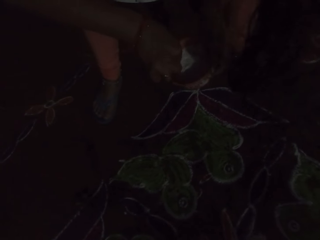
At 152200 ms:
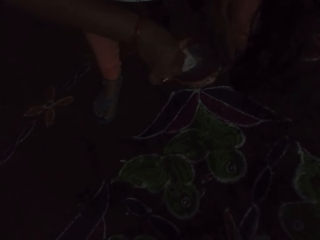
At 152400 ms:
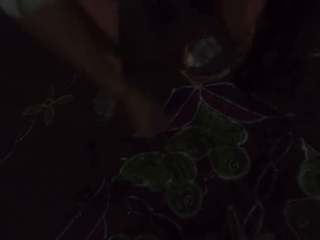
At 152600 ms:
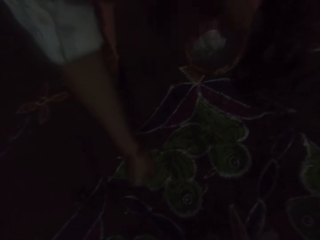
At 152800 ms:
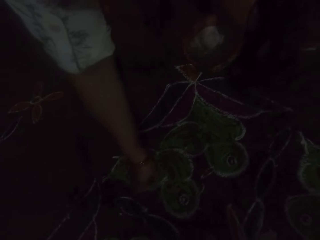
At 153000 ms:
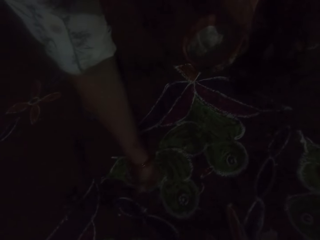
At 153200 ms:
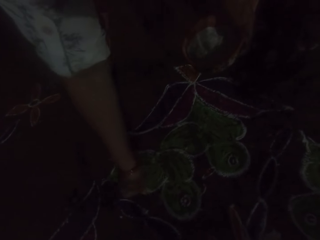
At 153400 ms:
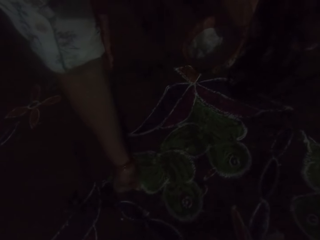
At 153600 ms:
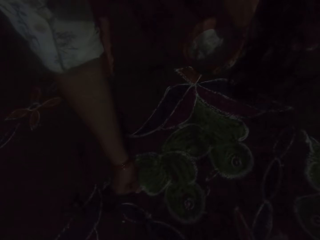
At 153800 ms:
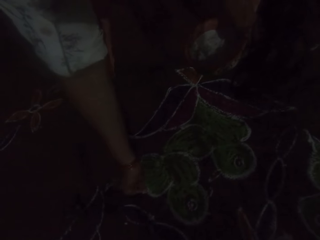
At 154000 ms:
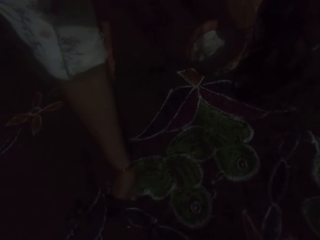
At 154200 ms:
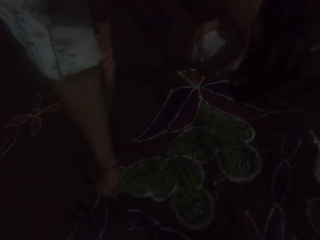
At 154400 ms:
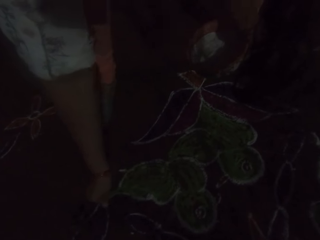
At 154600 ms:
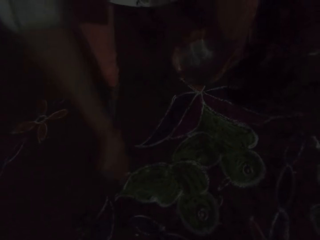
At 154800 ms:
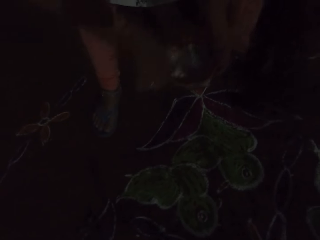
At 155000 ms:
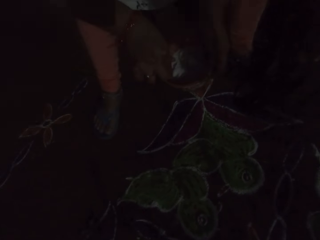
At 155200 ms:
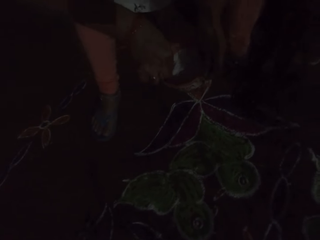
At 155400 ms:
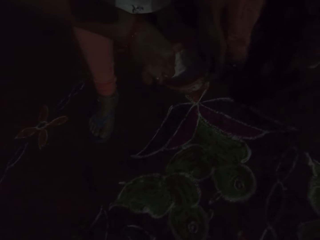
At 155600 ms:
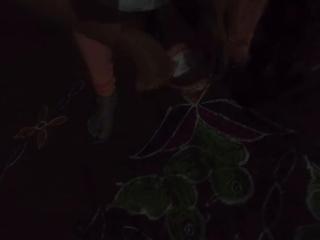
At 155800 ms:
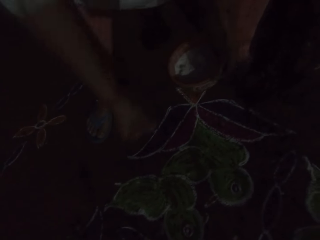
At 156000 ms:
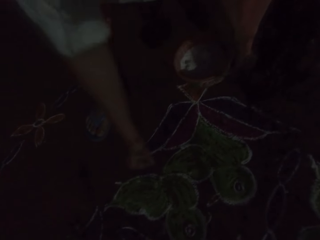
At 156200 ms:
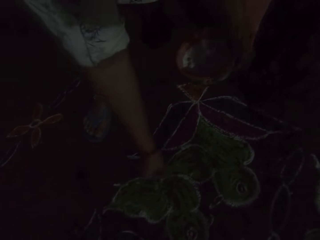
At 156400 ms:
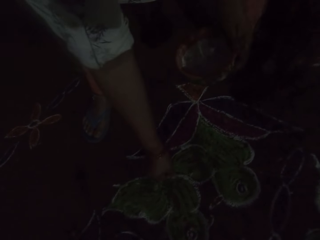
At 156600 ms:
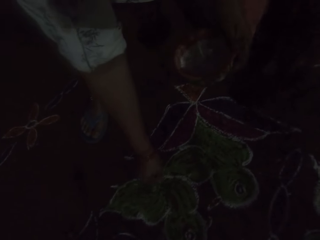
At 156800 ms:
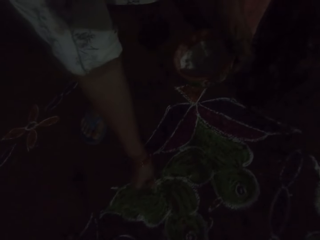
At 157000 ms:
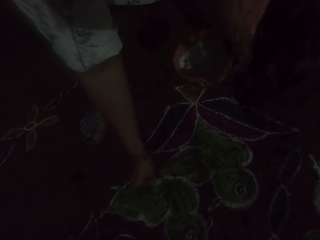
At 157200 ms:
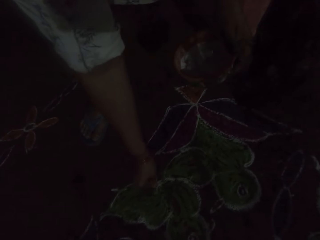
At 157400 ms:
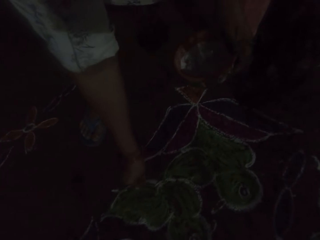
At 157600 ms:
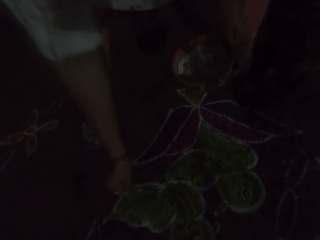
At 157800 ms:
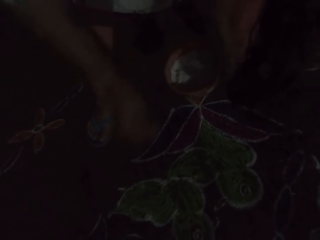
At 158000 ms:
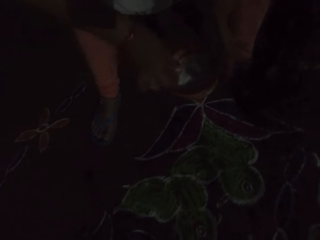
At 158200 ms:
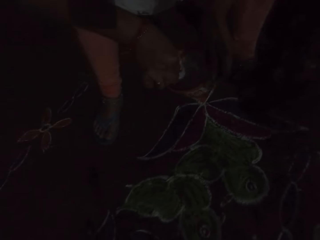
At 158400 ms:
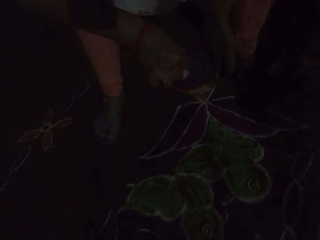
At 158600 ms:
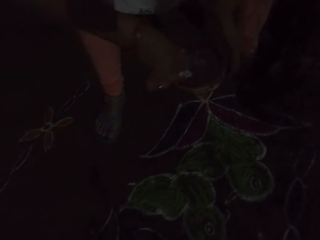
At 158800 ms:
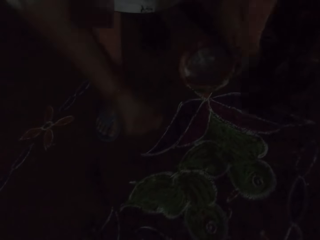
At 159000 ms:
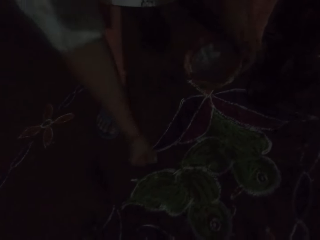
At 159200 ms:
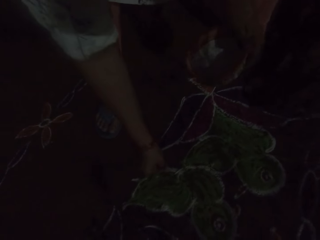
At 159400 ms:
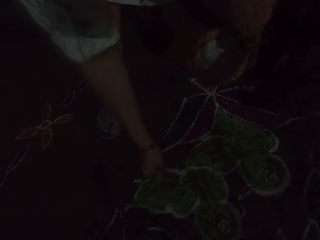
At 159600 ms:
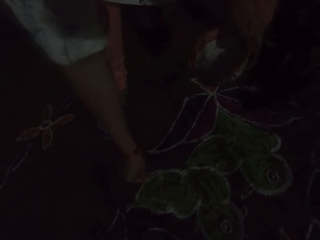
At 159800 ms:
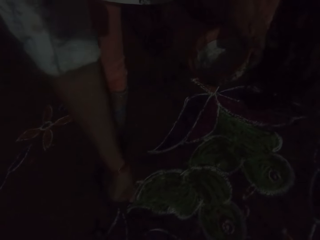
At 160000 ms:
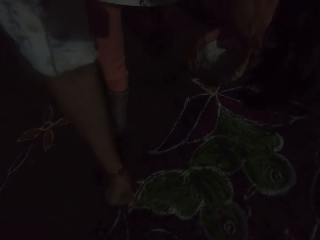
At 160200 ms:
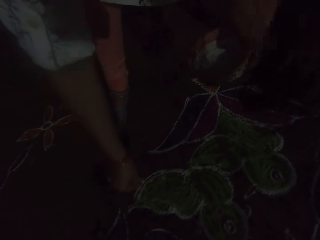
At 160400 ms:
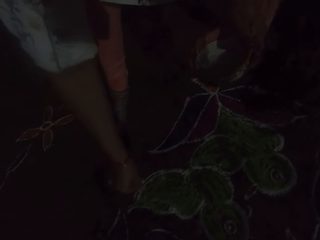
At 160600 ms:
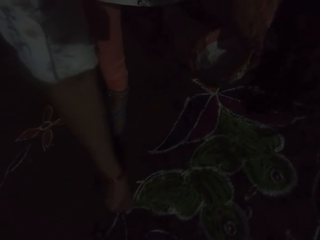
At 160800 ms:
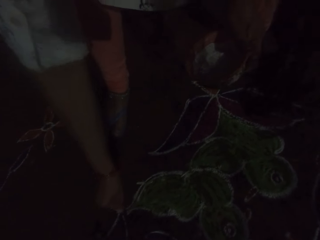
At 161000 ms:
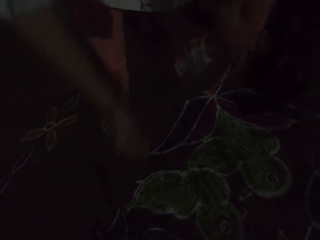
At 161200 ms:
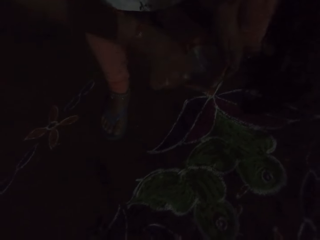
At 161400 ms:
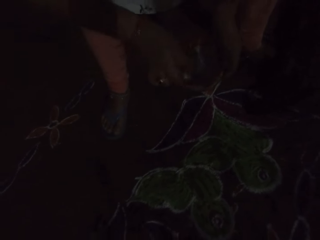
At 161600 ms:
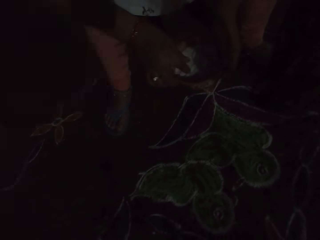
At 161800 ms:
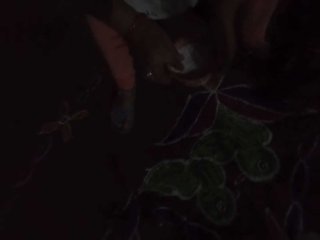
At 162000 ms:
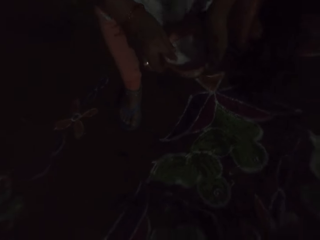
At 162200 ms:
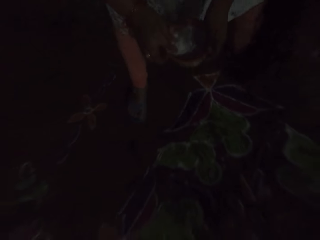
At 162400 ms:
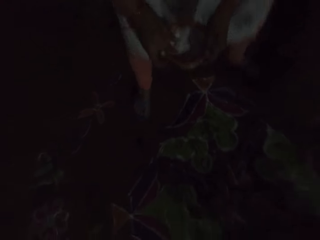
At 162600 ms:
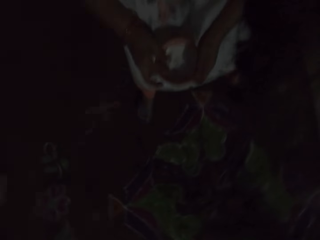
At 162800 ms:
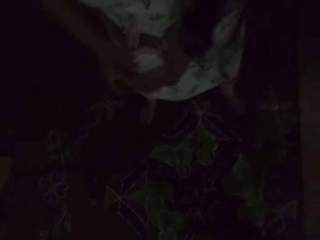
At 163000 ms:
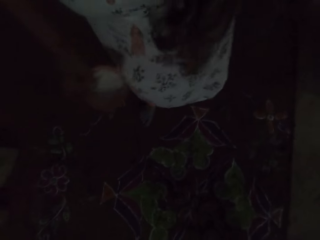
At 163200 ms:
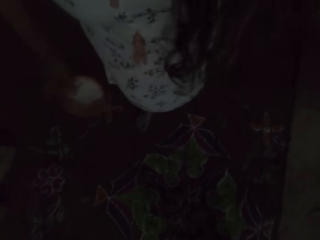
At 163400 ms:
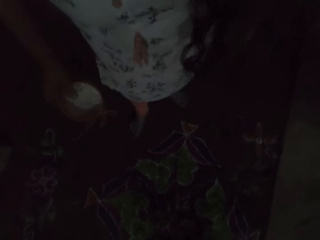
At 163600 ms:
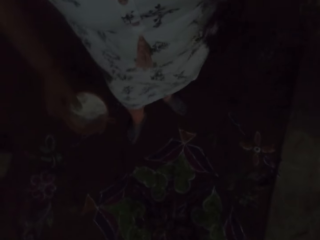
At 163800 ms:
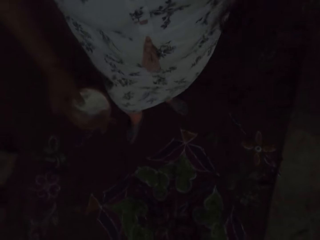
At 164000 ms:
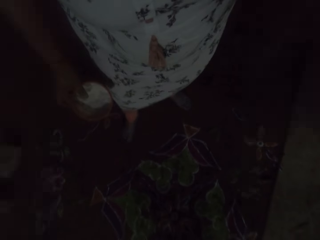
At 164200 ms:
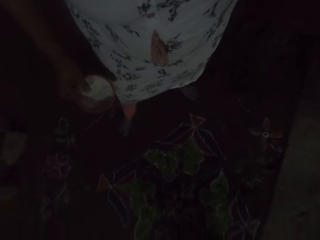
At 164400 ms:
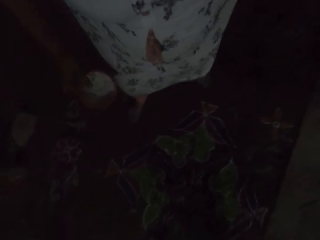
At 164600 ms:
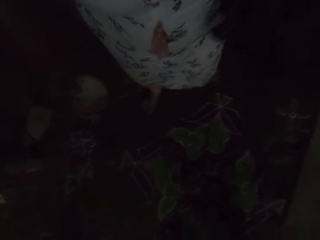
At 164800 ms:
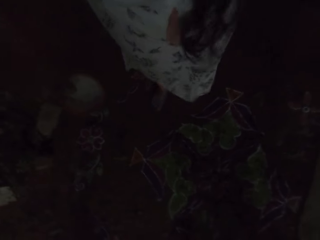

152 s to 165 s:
The camera wearer takes some Rangoli powder from the plate of Rangoli powder in her left hand with her right hand. She decorates the floor with the Rangoli powder in her right hand. She takes some Rangoli powder from the plate of Rangoli powder in her left hand with her right hand. She decorates the floor with the Rangoli powder in her right hand. She takes some Rangoli powder from the plate of Rangoli powder in her left hand with her right hand. She decorates the floor with the Rangoli powder in her right hand. She puts her right hand into the plate of Rangoli powder in her left hand. She scoops the drawing powder from the plate or bowl. She arises from the chair. She passes the plate of Rangoli powder from her left hand to her right hand. She walks around the area.

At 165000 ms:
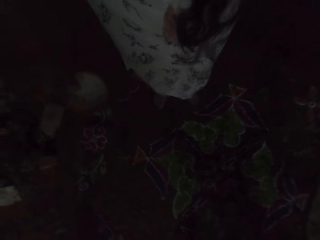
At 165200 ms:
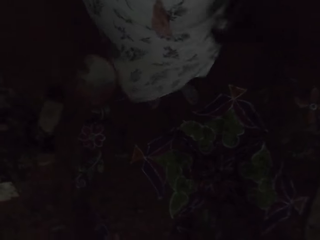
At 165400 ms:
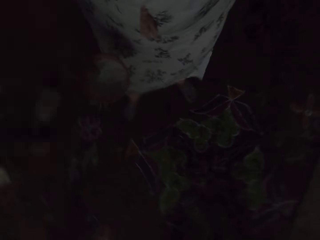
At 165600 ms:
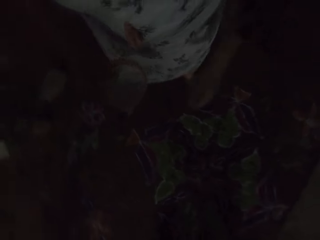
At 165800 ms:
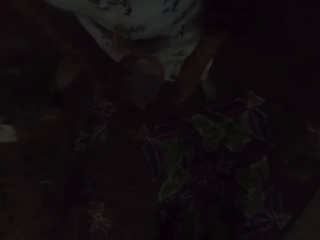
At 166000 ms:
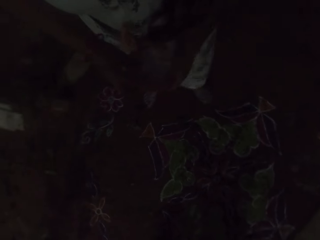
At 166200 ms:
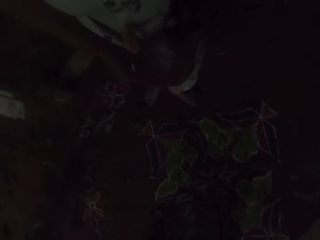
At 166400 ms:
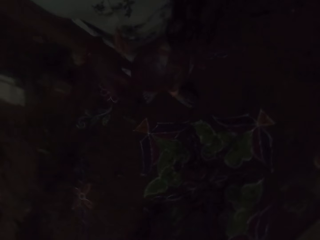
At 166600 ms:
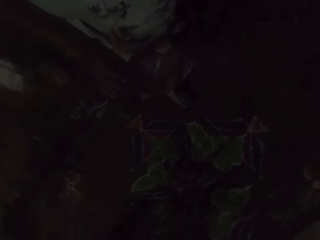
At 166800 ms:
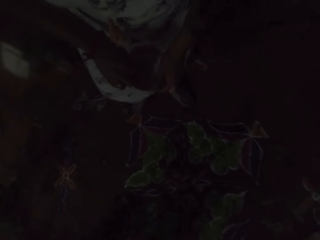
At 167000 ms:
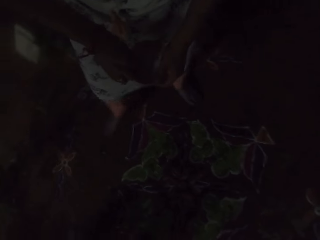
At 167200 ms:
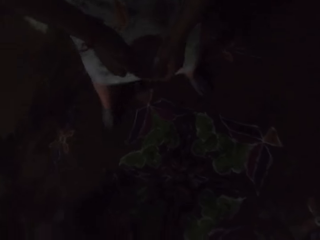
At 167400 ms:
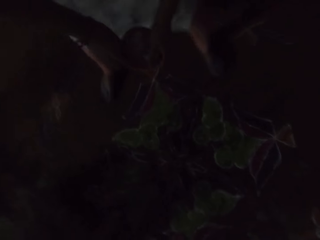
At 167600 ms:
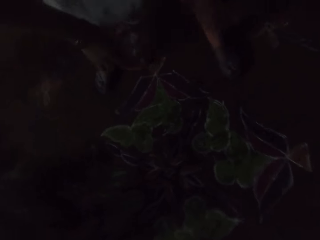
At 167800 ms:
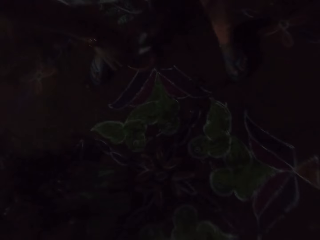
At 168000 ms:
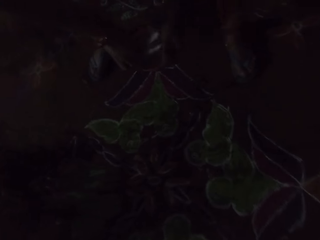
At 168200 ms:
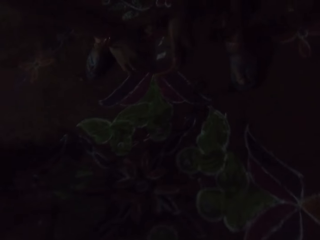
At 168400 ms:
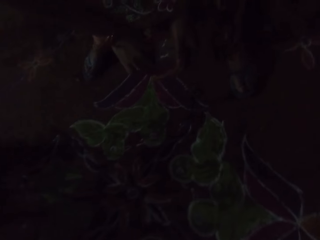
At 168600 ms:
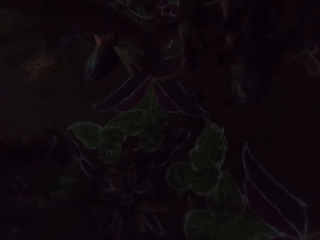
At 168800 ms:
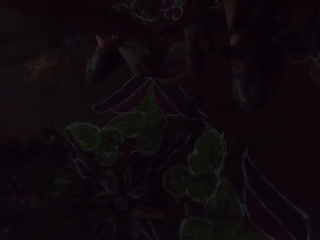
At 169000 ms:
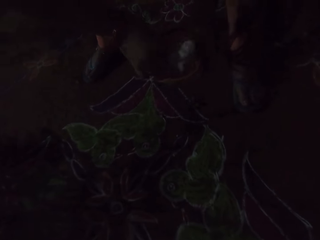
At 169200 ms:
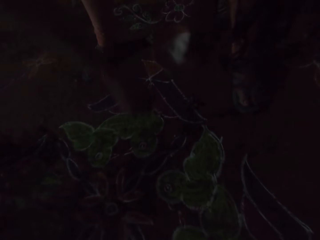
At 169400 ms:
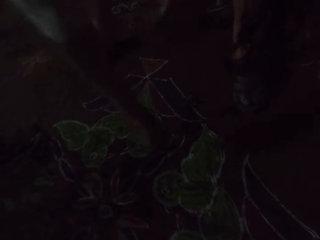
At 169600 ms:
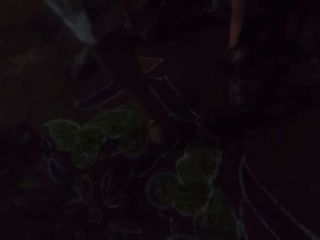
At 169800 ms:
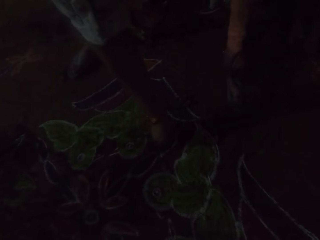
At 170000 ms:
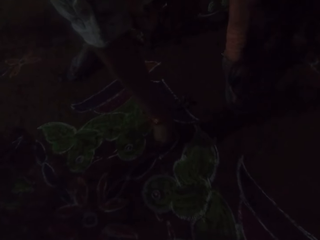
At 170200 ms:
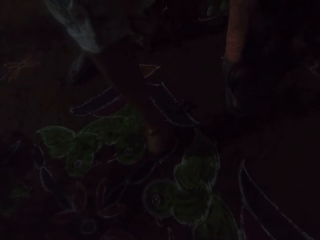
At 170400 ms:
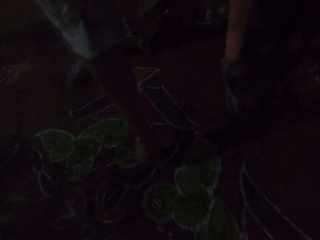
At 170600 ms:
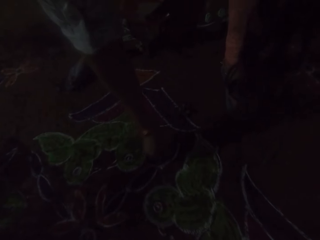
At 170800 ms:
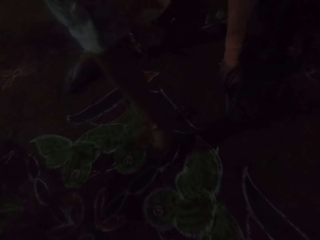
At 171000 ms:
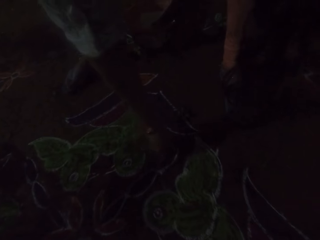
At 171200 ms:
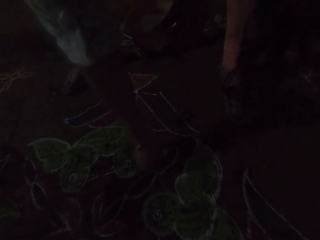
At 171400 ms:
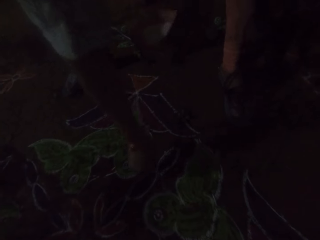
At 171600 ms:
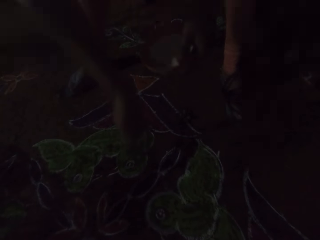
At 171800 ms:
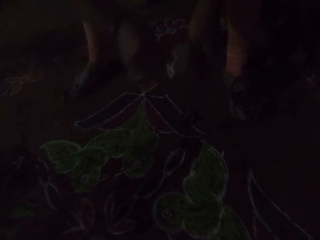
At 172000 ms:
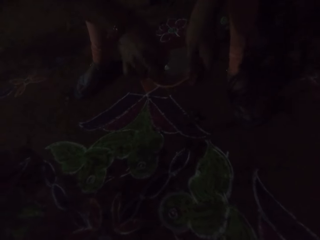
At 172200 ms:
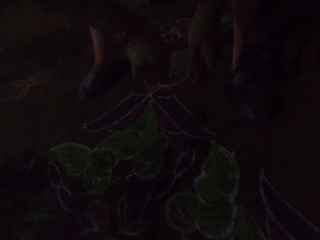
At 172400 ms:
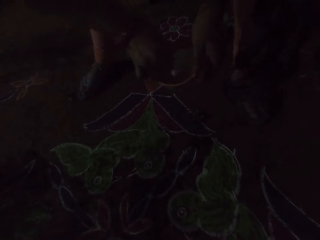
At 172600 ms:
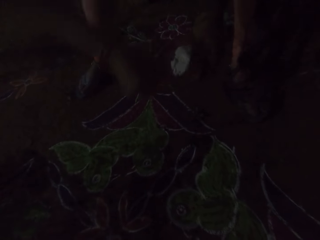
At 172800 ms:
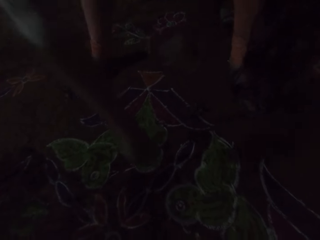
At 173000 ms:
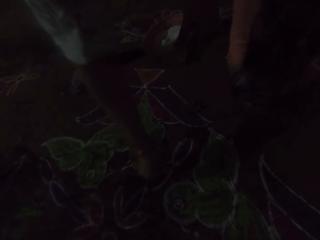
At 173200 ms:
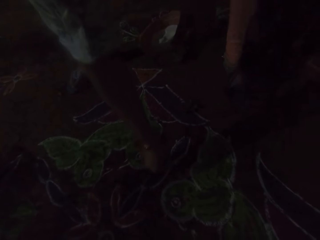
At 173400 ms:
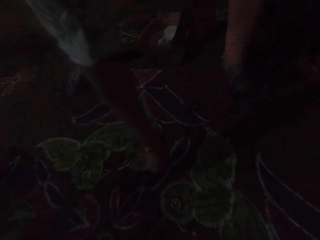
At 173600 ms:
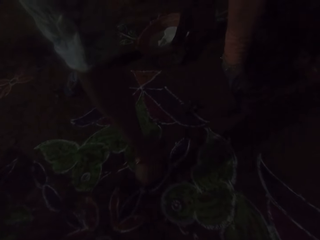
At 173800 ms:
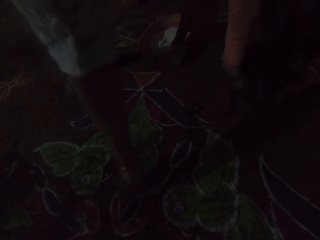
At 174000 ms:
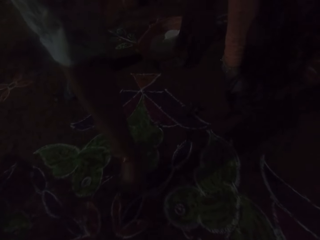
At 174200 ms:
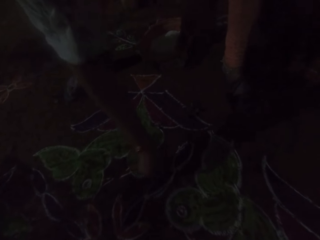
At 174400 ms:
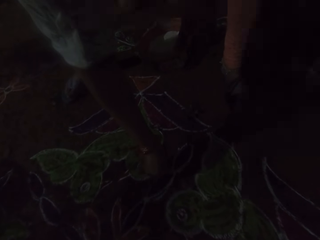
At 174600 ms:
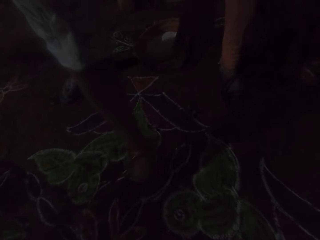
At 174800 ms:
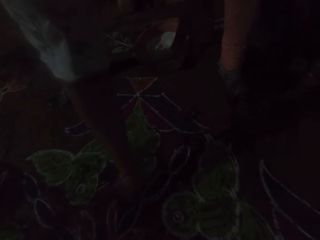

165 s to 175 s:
The camera wearer passes the plate of Rangoli powder from her right hand to her left hand. She puts her right hand into the plate of Rangoli powder in her left hand. She bends towards the ground. She takes some Rangoli powder from the plate of Rangoli powder in her left hand with her right hand. She decorates the floor with the Rangoli powder in her right hand. She takes some Rangoli powder from the plate of Rangoli powder in her left hand with her right hand. She decorates the floor with the Rangoli powder in her right hand.
